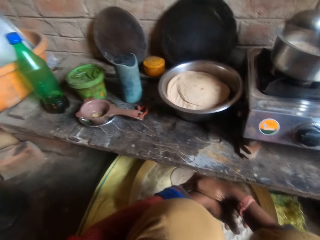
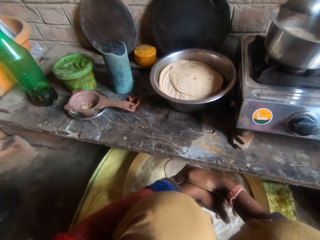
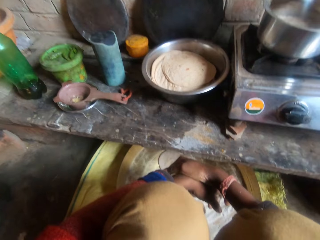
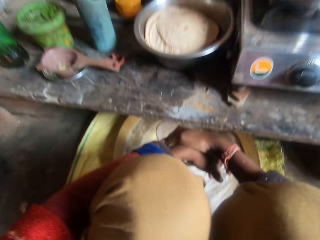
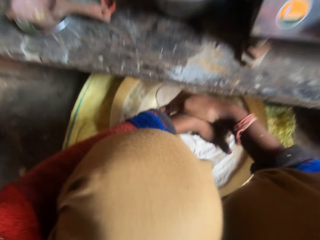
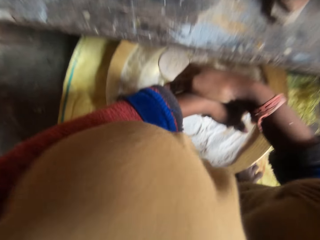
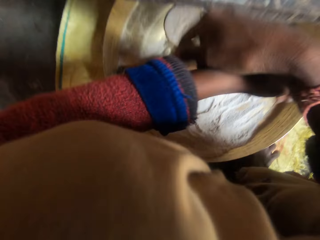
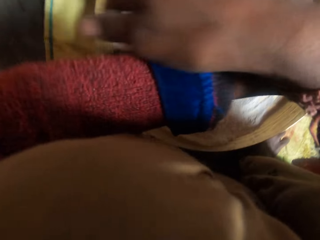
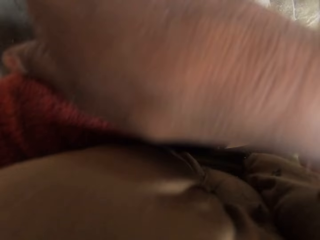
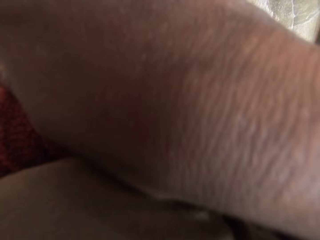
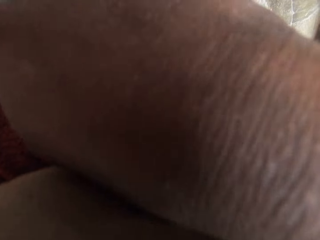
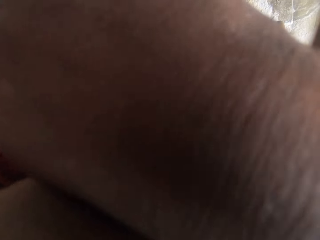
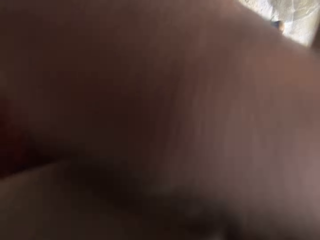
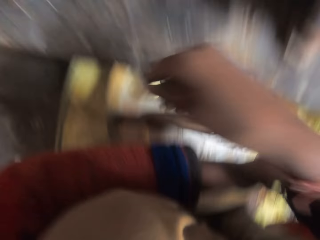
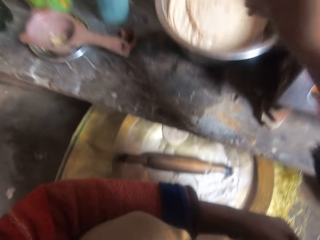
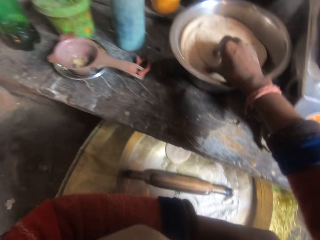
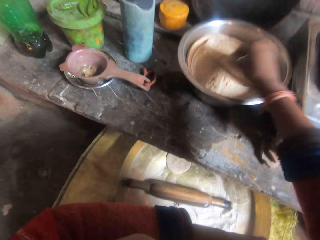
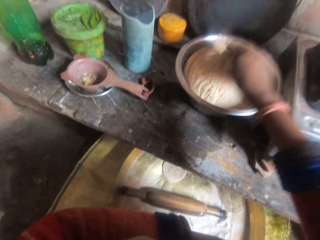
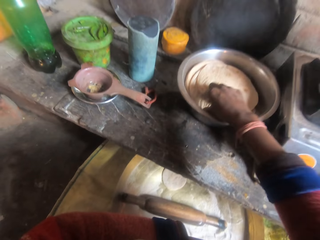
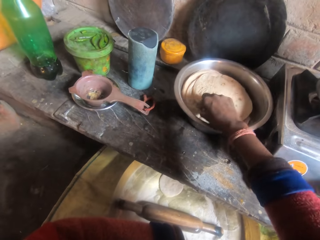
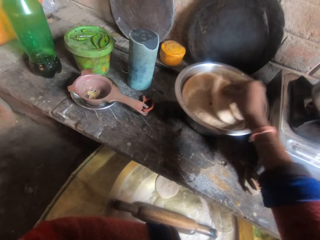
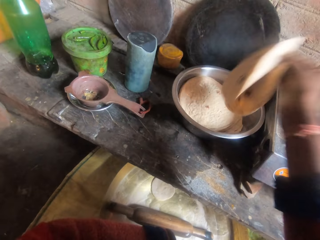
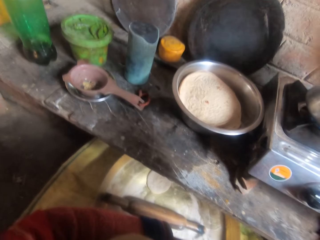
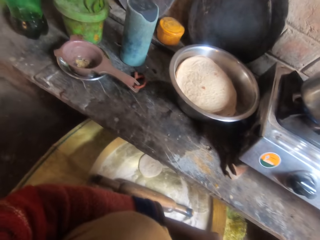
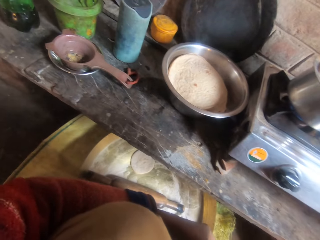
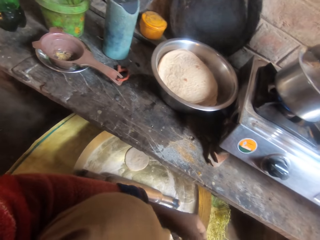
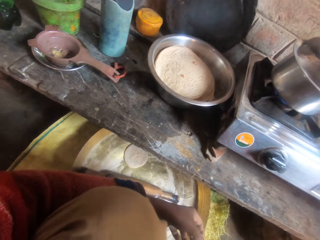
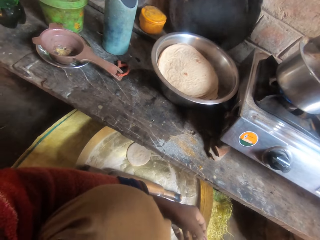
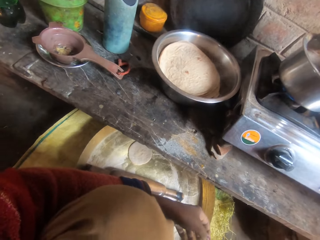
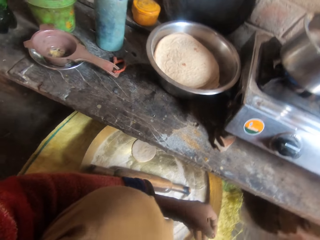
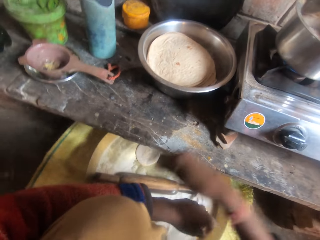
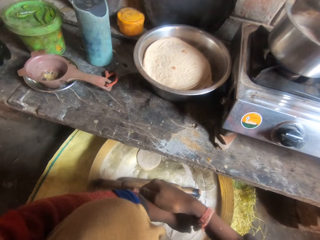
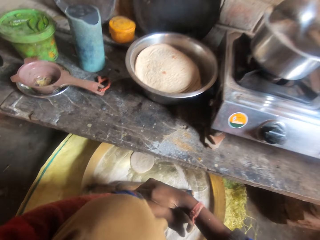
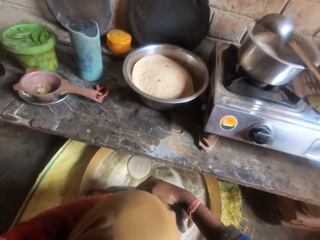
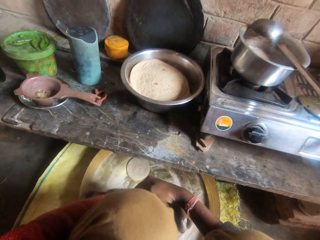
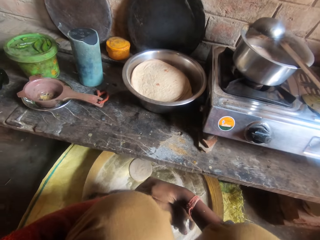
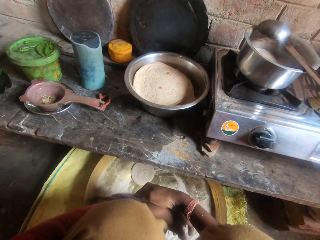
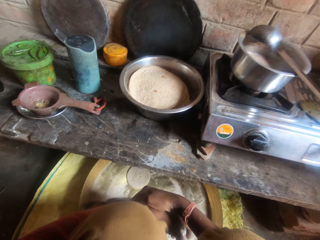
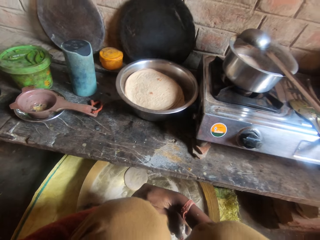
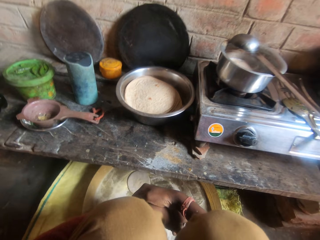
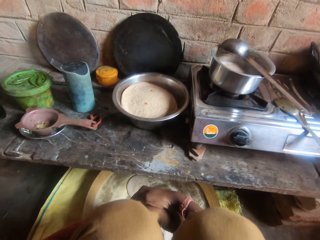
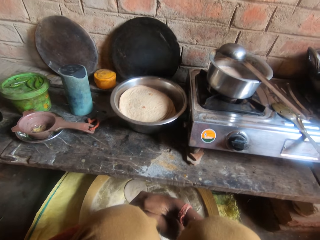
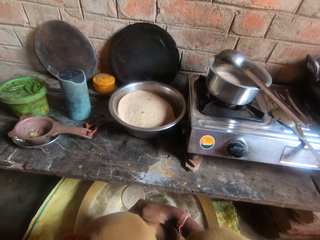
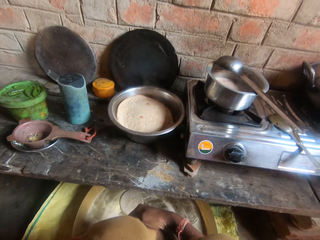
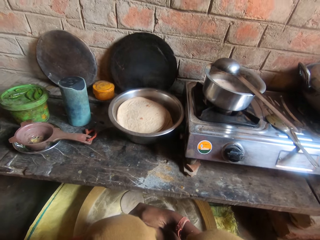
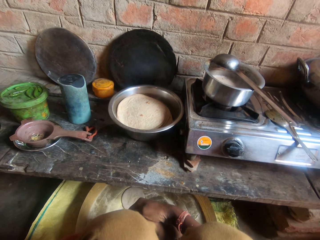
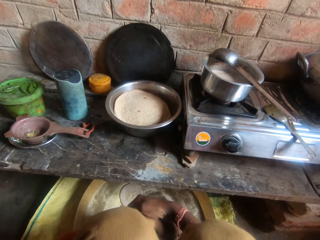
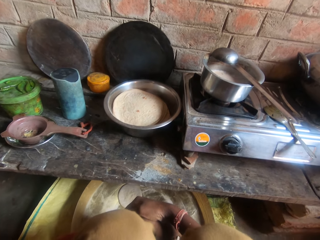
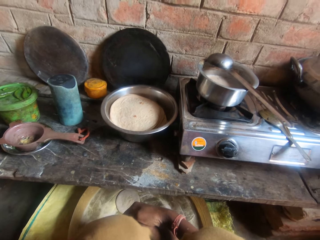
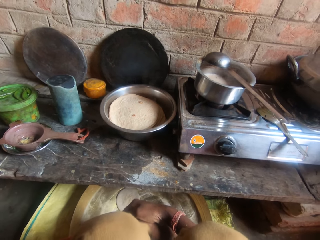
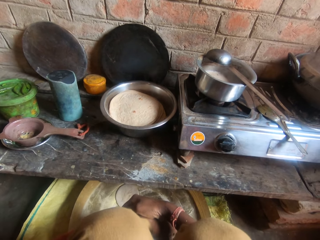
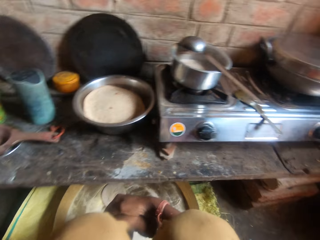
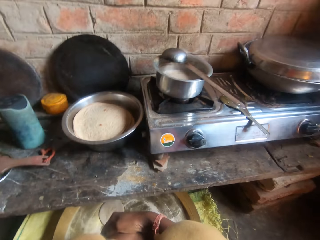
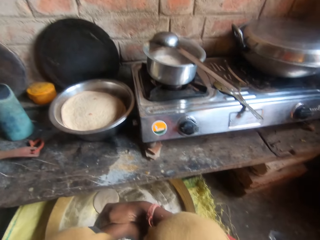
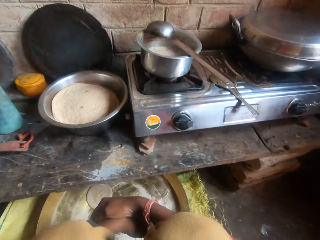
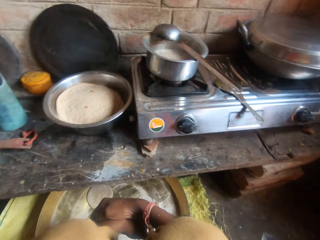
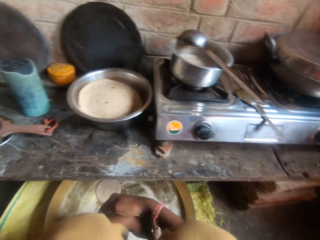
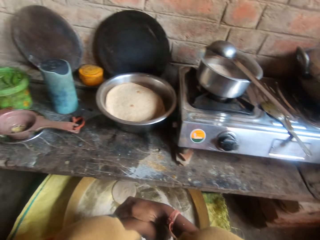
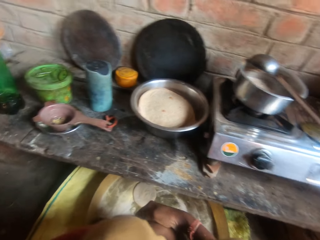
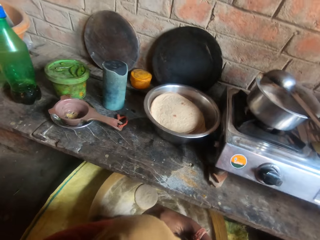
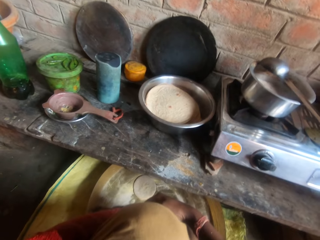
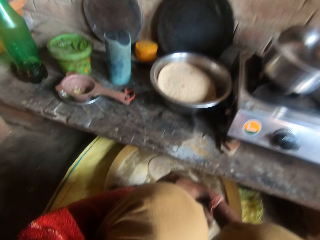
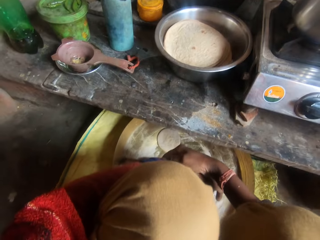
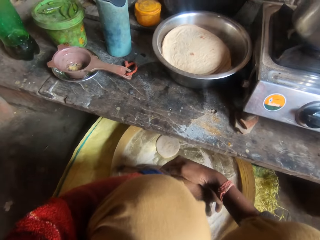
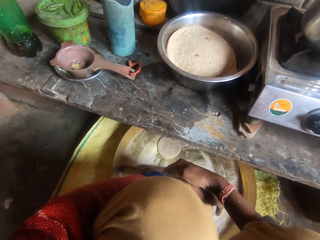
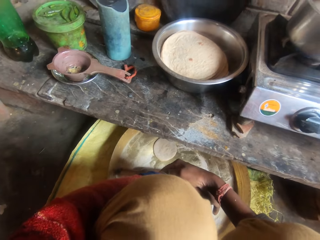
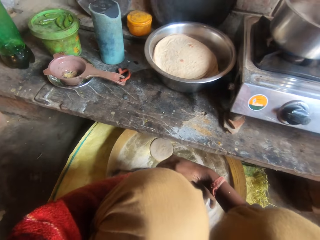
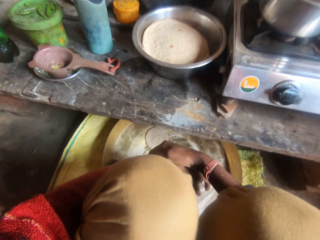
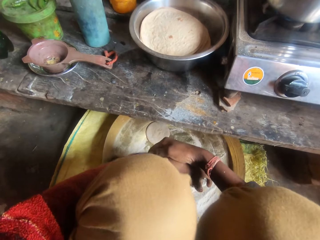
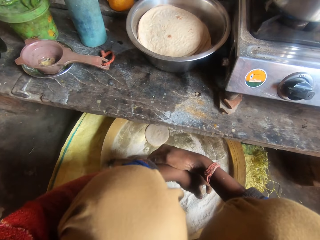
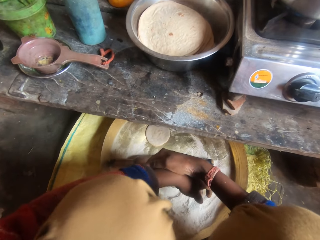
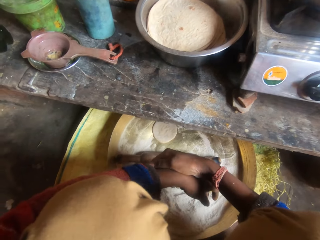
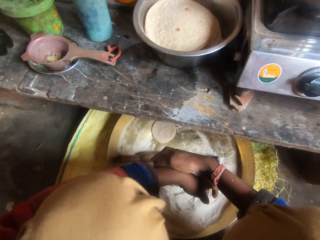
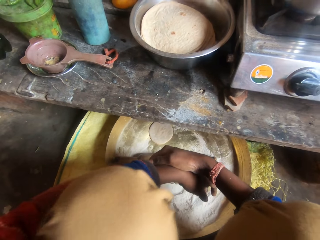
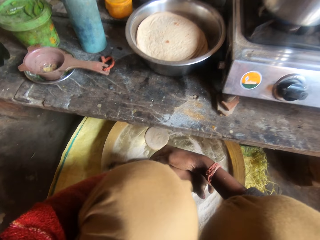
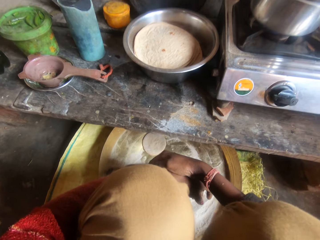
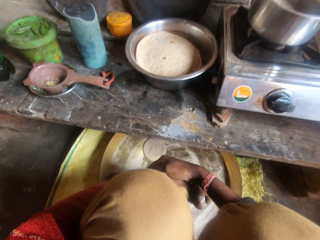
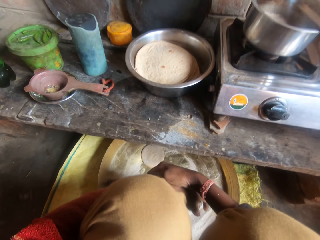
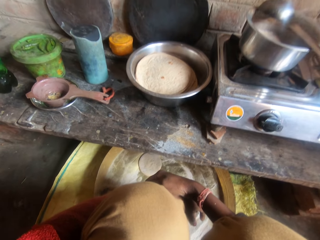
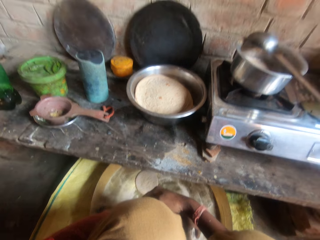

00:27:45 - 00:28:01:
The camera wearer stares around. She holds her left hand. She moves her face close to her hands. She takes some tortilla wraps from the stainless bowl on the slab. She drops the tortilla wraps in another pot. She holds her left hand. She stares around. She resumes talking.

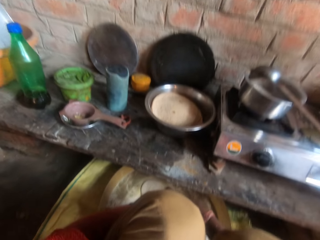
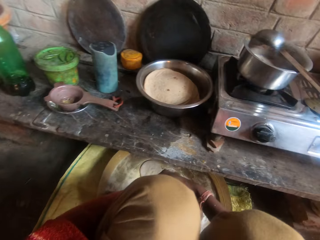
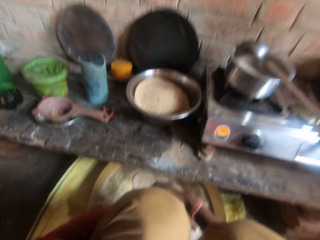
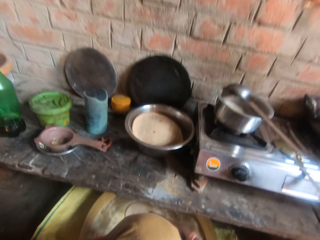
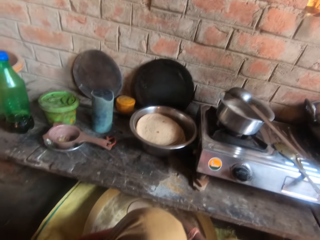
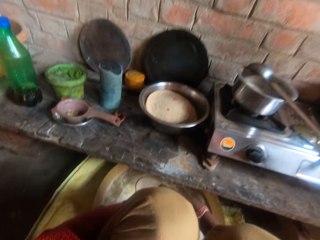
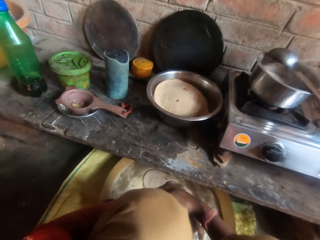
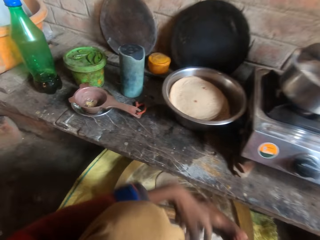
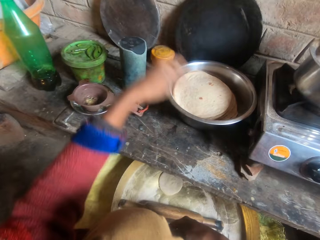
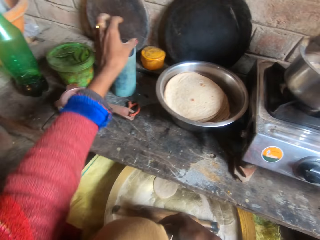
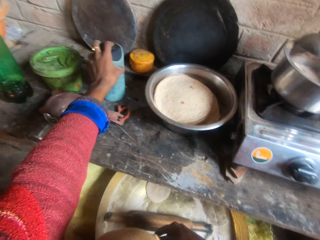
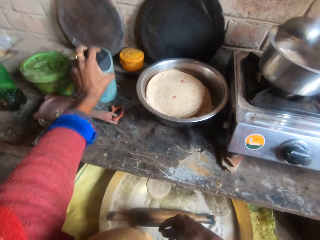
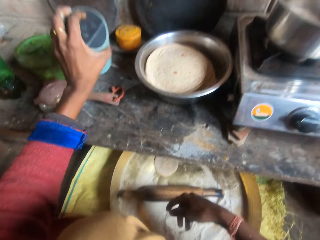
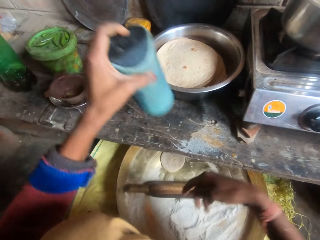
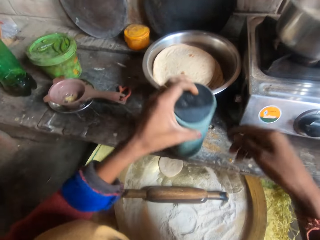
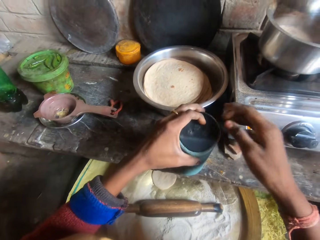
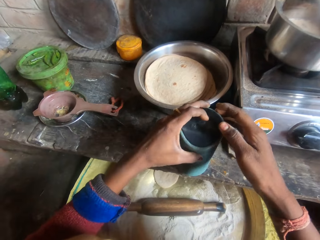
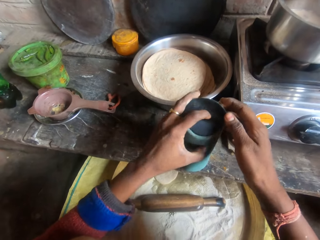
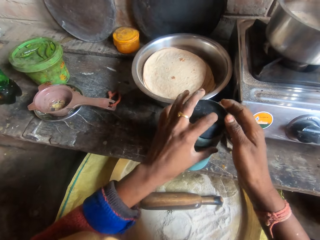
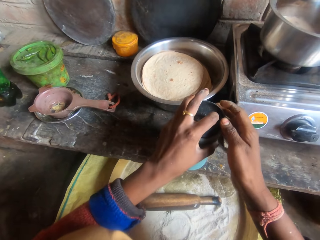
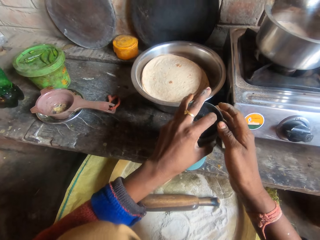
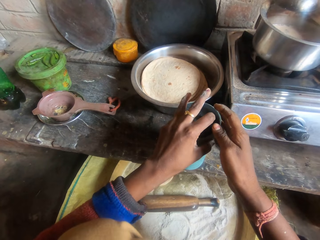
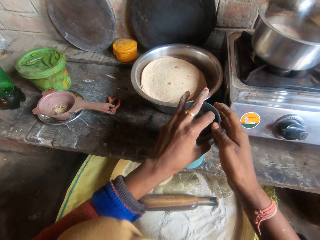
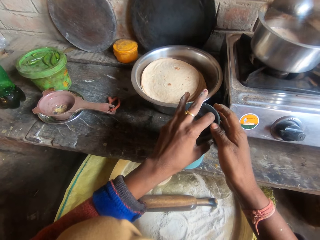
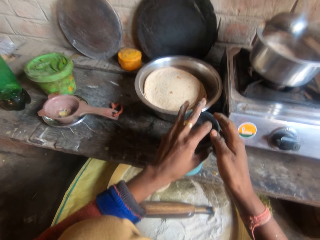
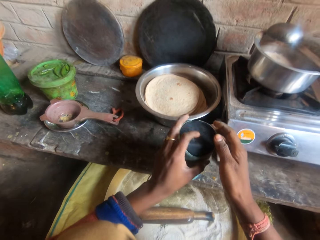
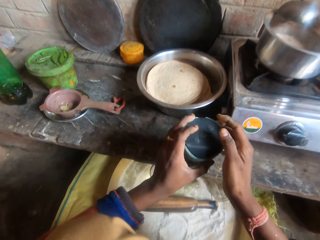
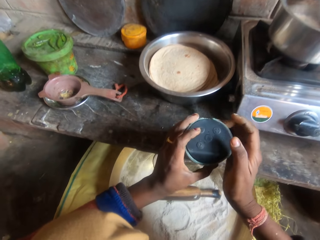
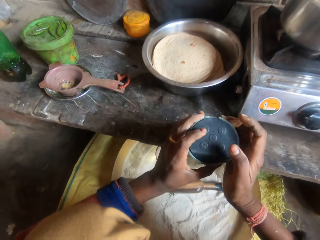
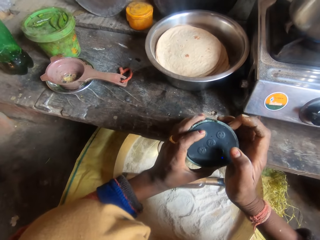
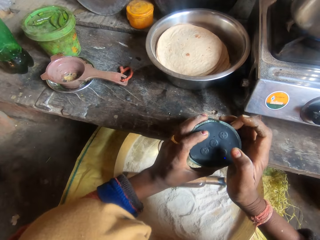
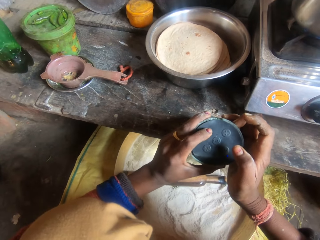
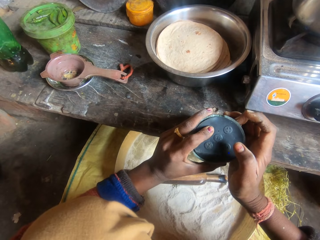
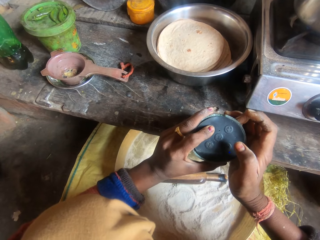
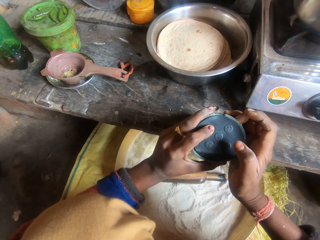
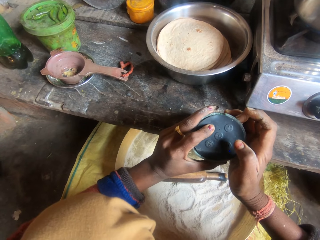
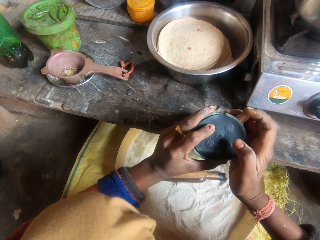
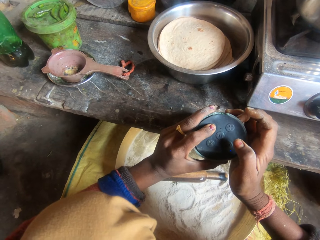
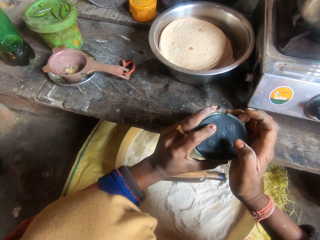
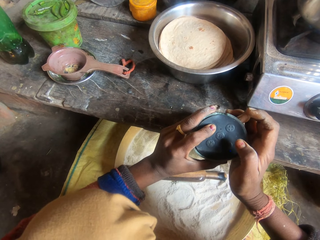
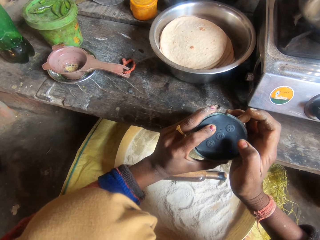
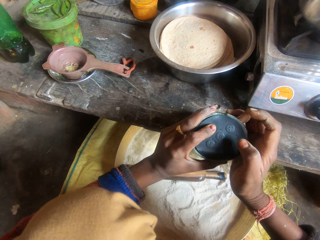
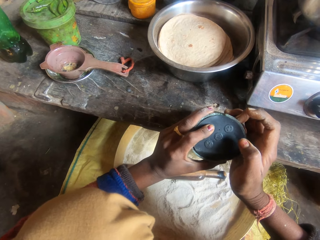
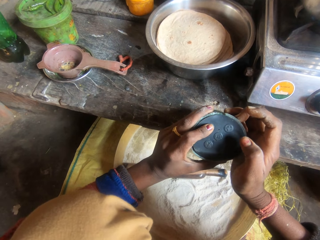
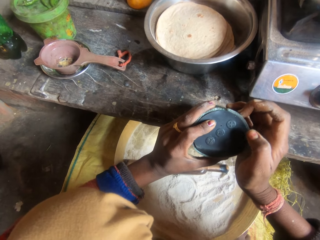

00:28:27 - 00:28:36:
The camera wearer moves a speaker on the kitchen slab. They pick the speaker from the table and put the speaker on the table. They operate the speaker.
